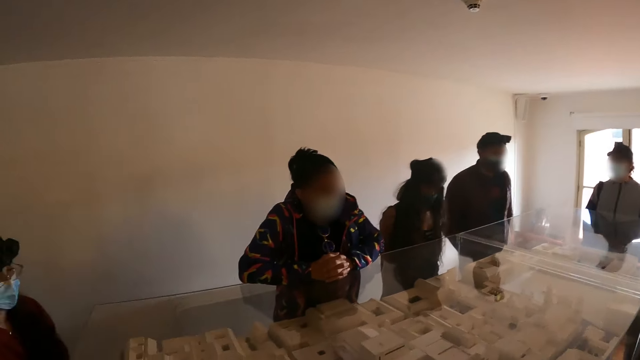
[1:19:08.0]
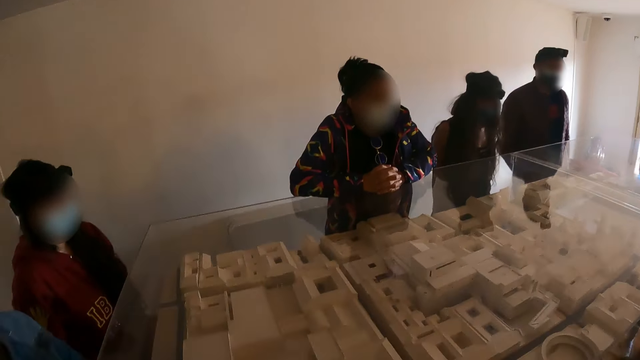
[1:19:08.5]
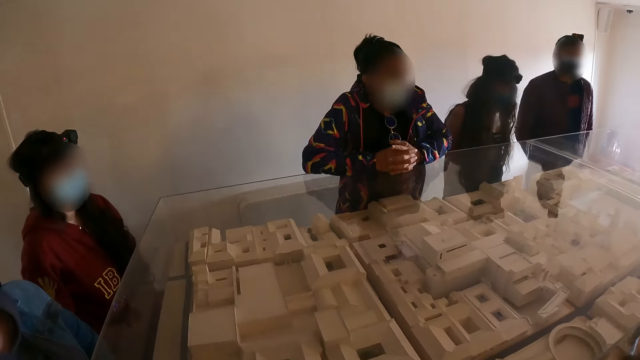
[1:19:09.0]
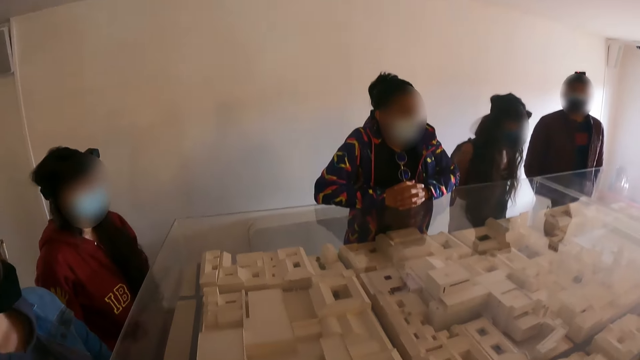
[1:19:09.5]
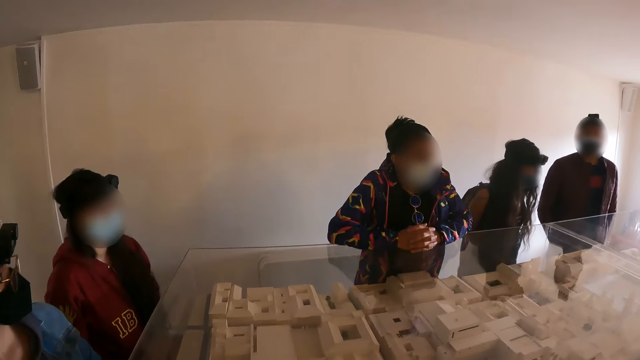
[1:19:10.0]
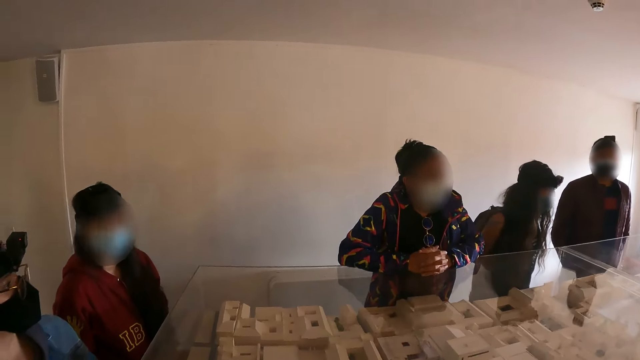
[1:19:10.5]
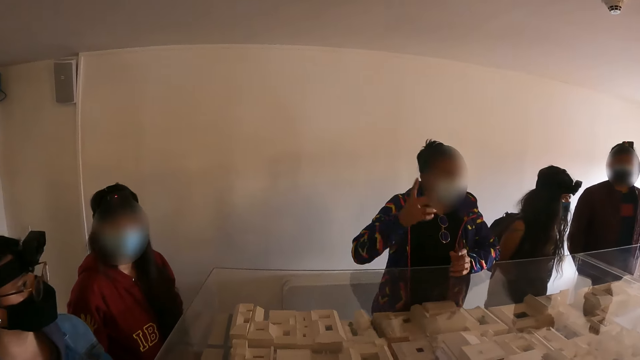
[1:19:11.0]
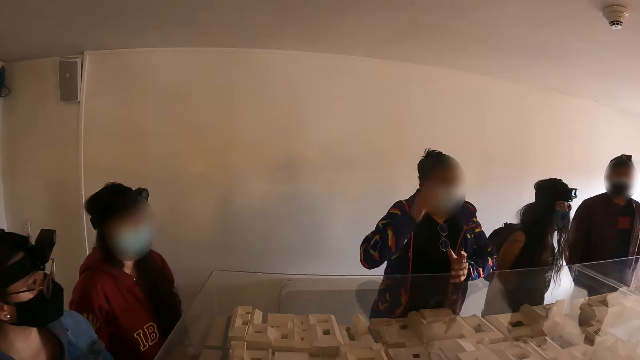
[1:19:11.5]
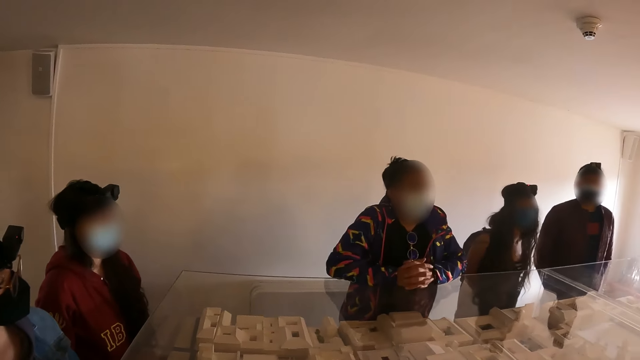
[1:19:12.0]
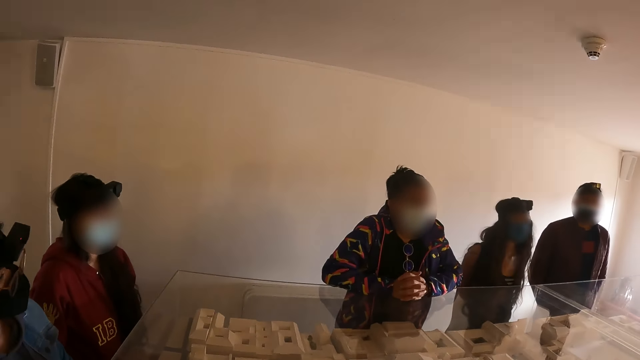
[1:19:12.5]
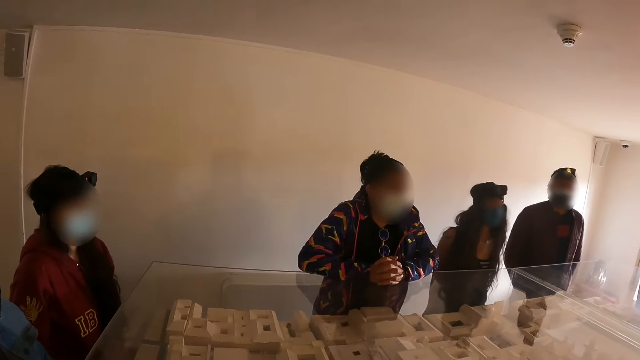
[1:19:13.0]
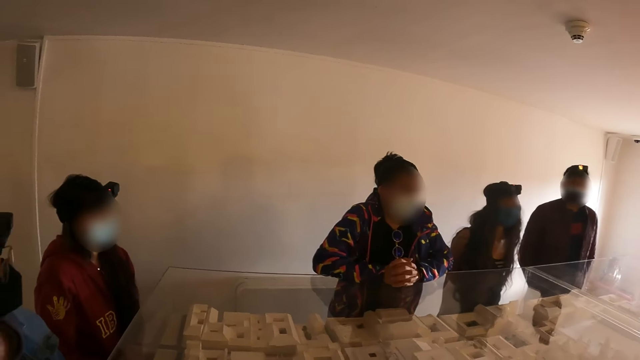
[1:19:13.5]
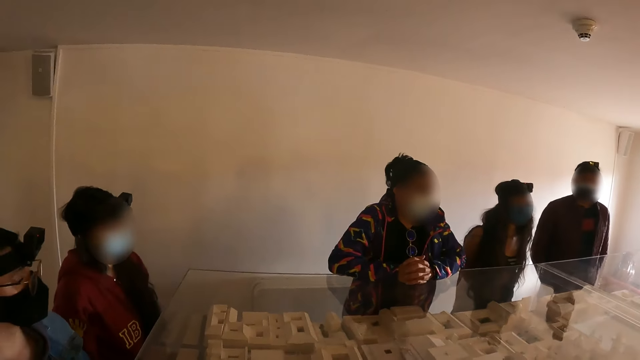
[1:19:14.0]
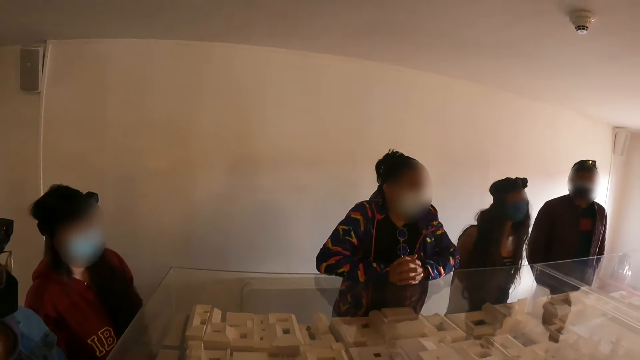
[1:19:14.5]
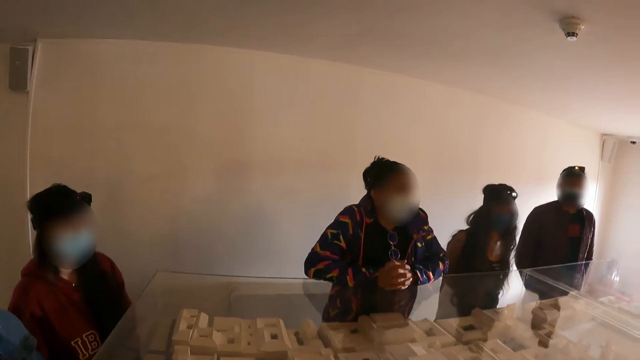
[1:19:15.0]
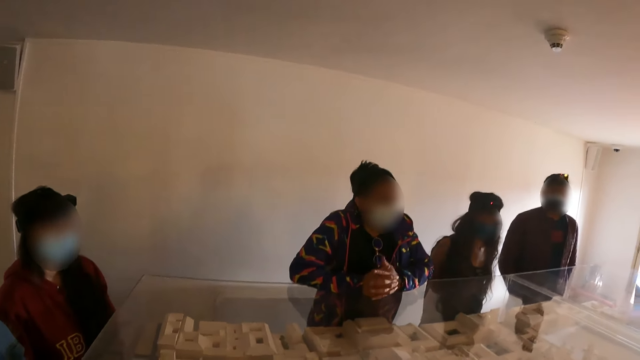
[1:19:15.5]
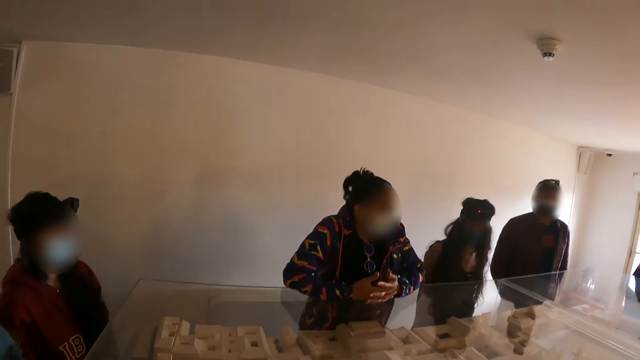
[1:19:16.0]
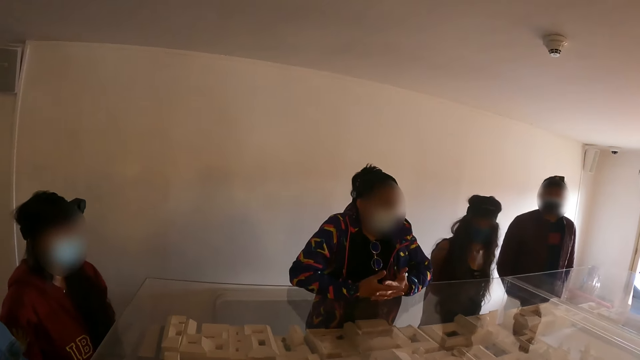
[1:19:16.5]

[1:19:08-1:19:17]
A woman does a hand gesture and raises the hand. The woman talks.

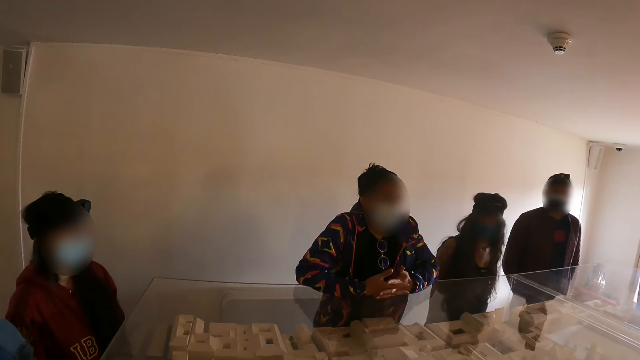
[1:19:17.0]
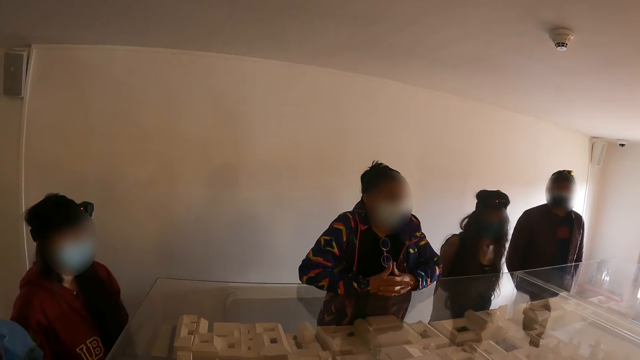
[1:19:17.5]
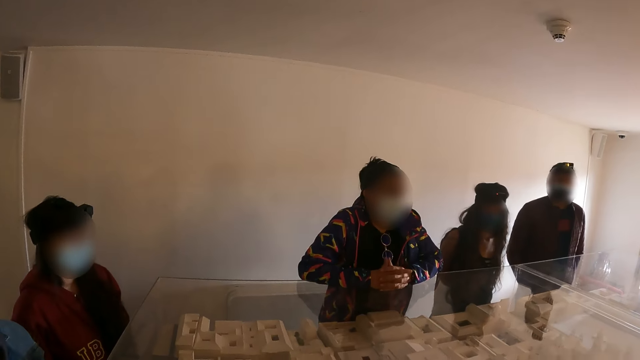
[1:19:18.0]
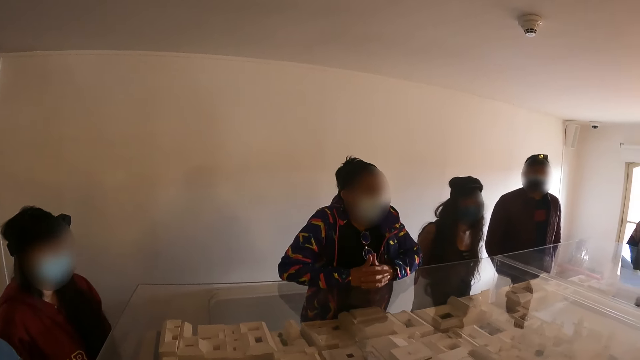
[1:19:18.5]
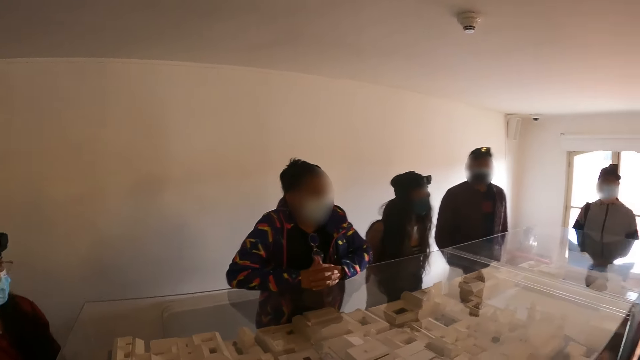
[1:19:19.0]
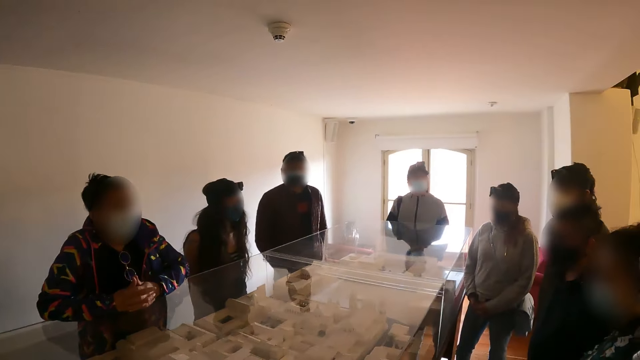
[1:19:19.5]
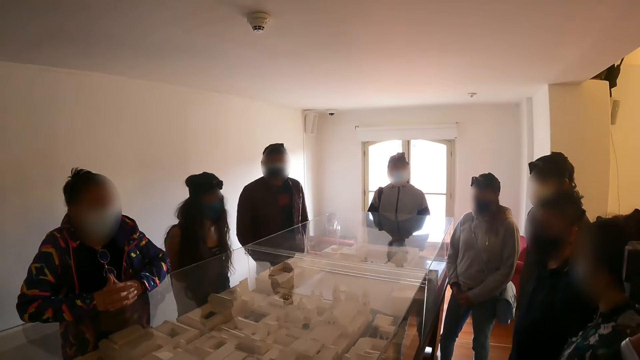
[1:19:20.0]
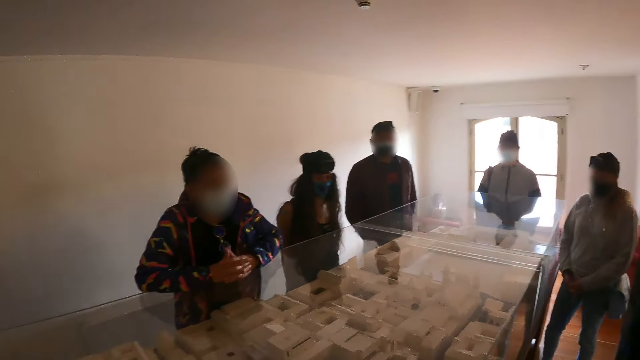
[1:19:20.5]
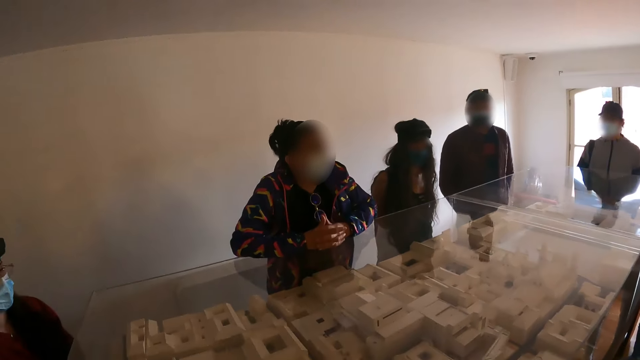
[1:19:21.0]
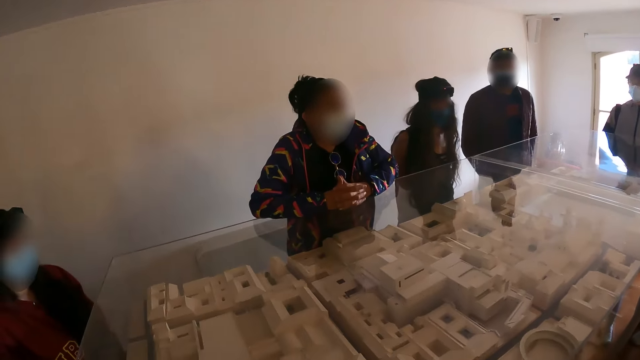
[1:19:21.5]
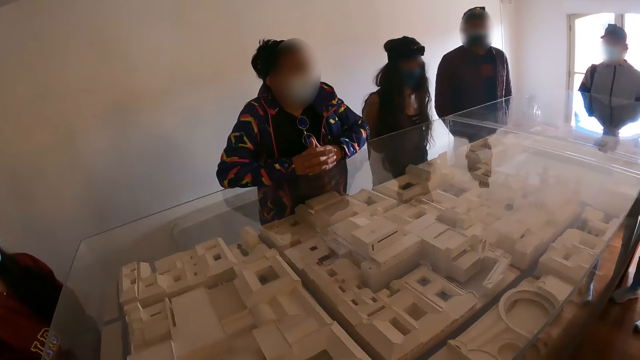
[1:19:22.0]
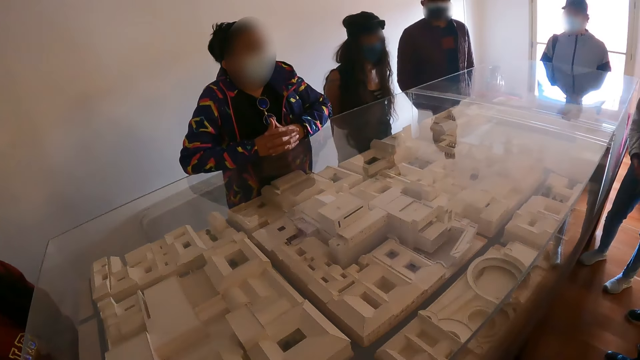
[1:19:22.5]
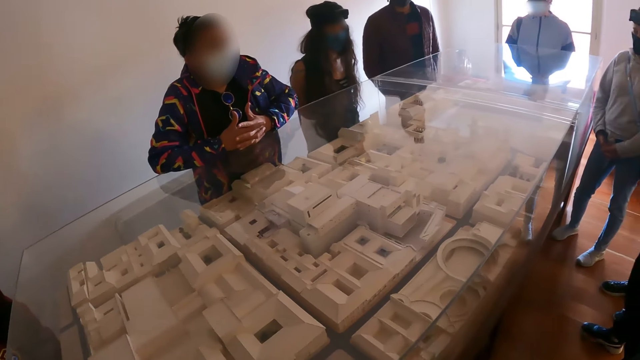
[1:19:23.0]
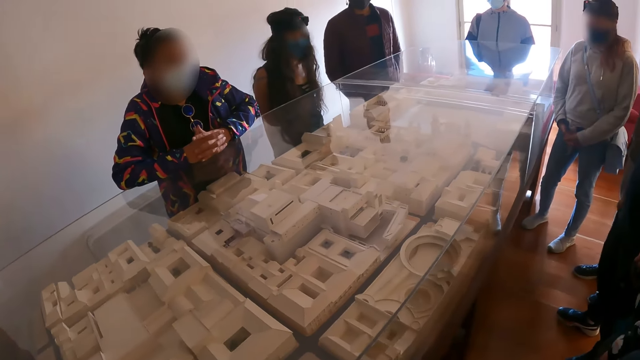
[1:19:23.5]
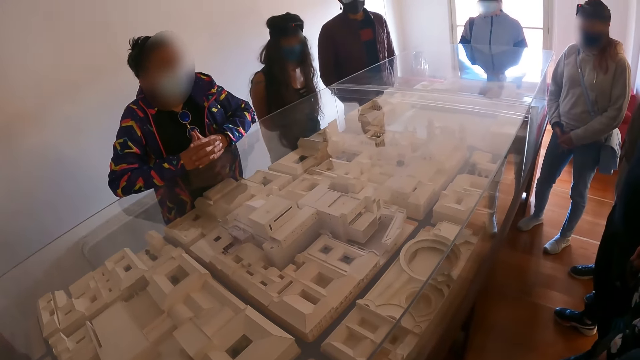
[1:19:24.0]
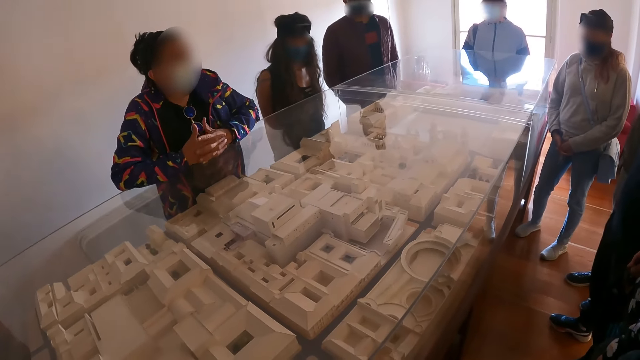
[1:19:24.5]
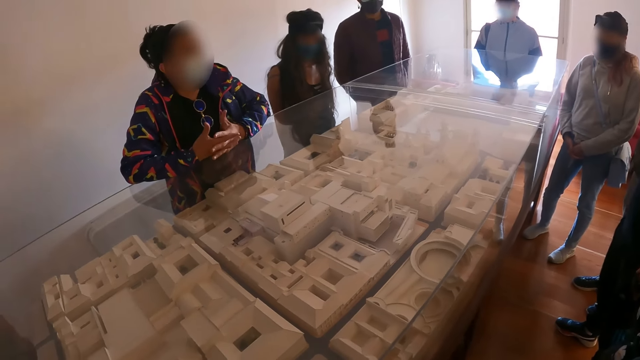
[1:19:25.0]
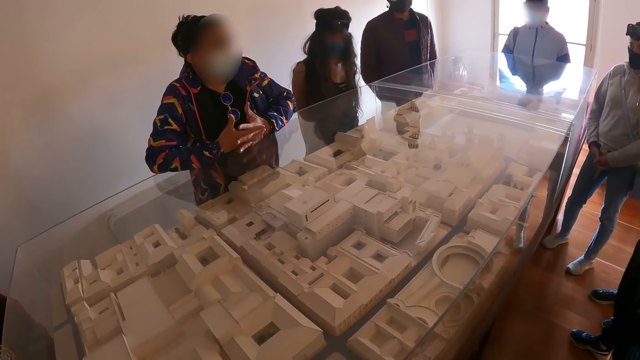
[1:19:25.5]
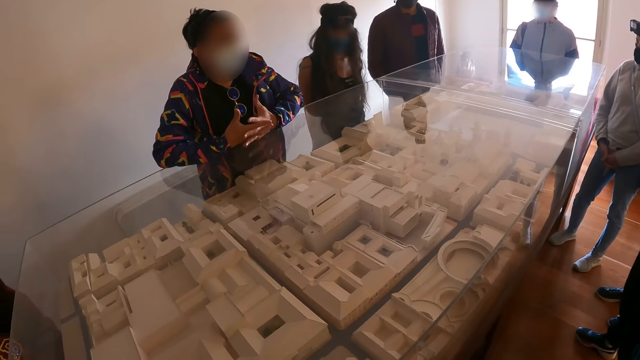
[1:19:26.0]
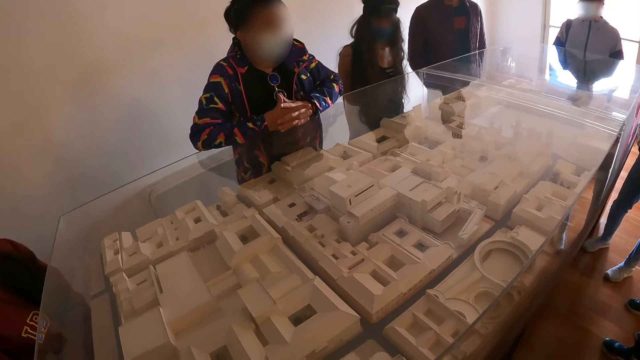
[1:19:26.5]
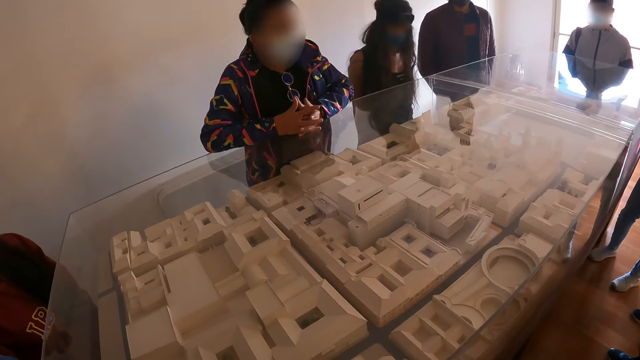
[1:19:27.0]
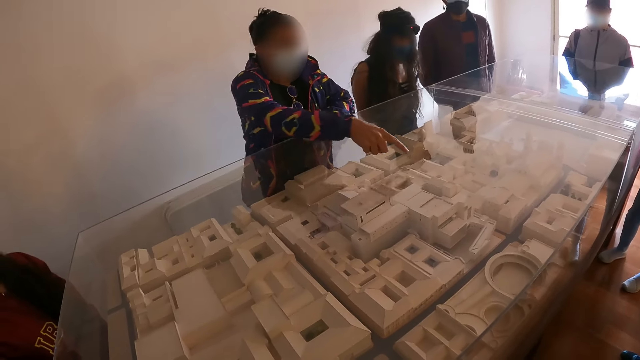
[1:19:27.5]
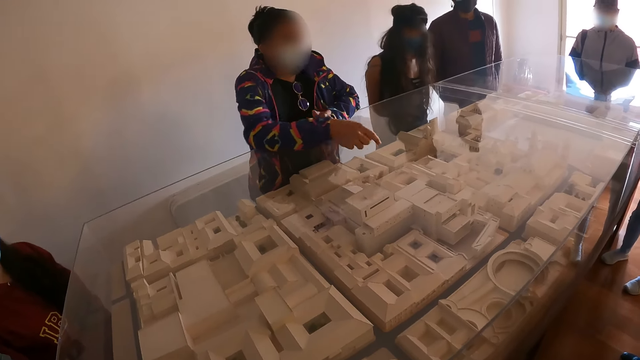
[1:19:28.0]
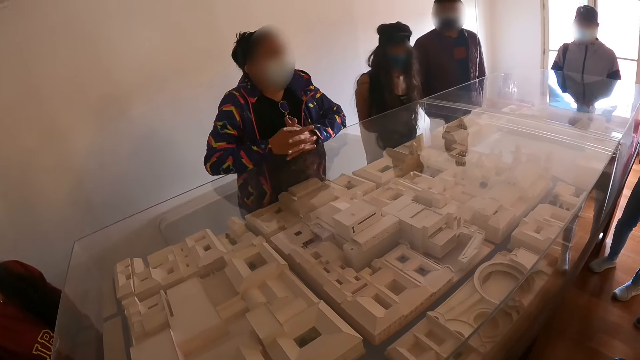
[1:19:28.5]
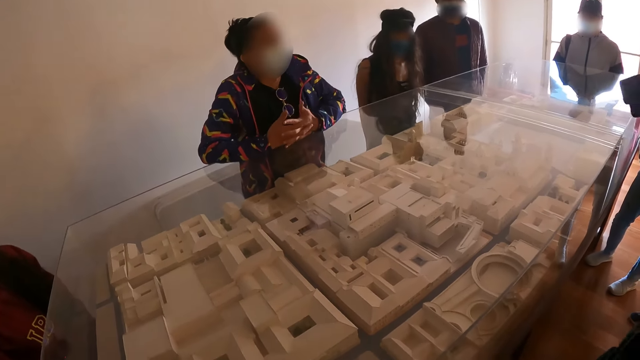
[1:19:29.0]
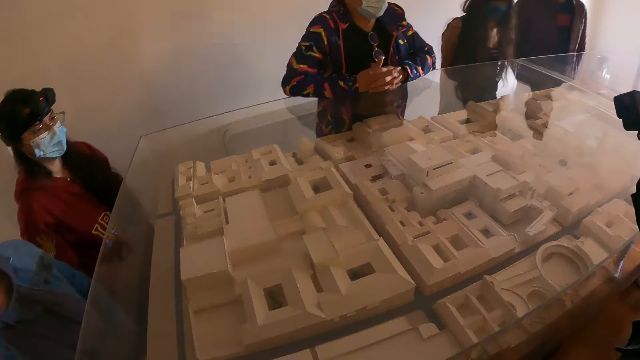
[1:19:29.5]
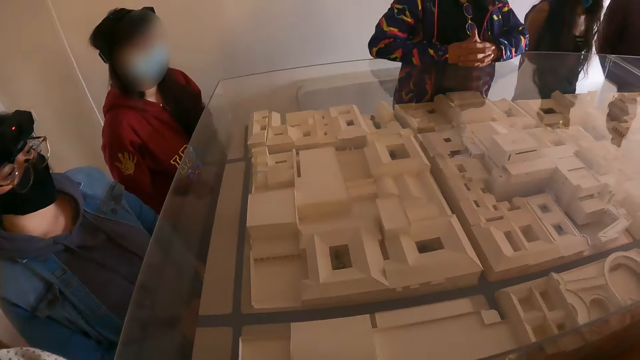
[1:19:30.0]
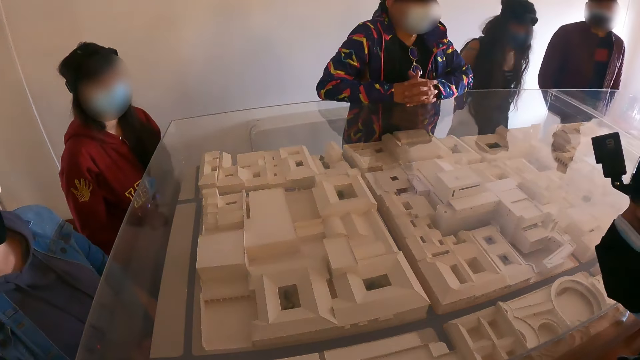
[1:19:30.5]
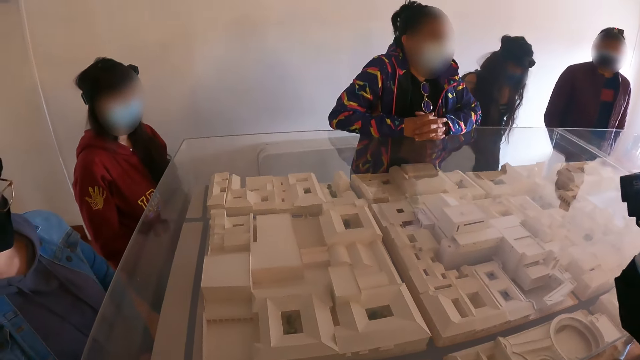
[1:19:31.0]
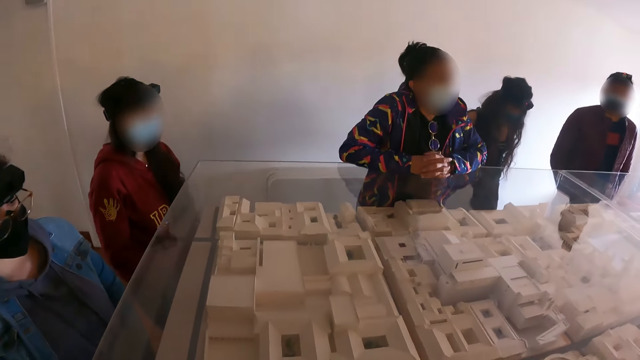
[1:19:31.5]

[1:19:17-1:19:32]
The camera wearer looks around the house. A woman talks, does a hand gesture and points on the house plan. The camera wearer looks at the structural house plan. The woman talks.
